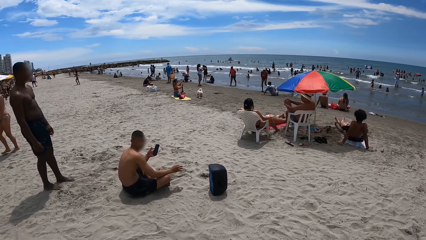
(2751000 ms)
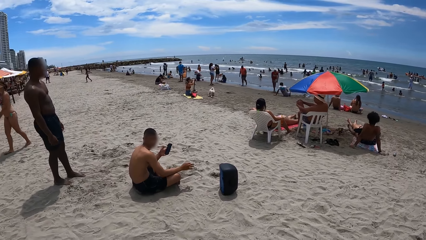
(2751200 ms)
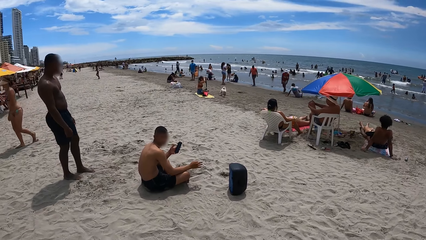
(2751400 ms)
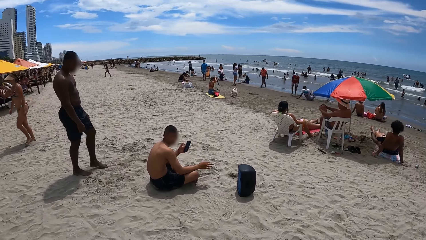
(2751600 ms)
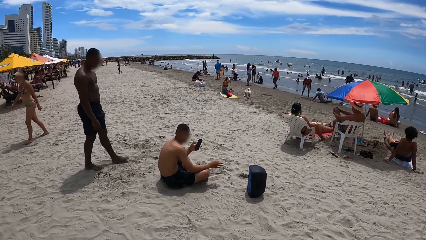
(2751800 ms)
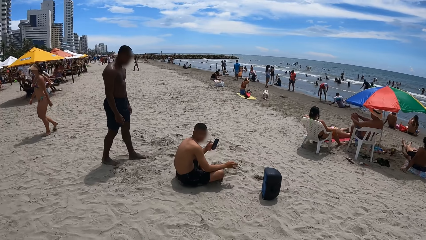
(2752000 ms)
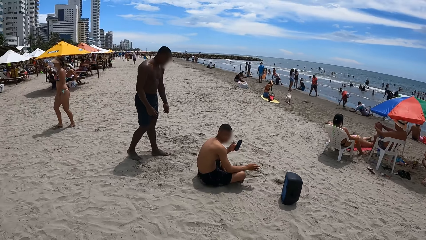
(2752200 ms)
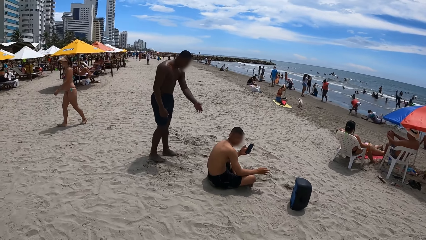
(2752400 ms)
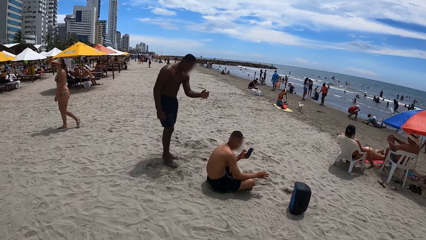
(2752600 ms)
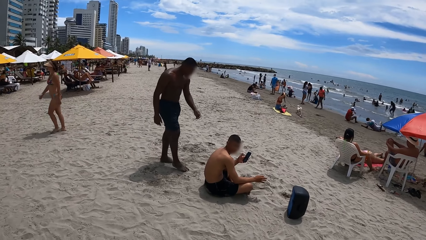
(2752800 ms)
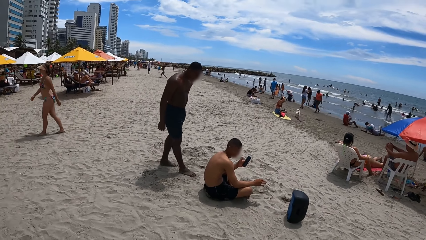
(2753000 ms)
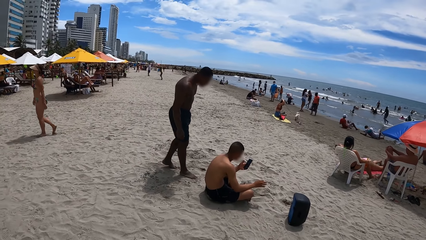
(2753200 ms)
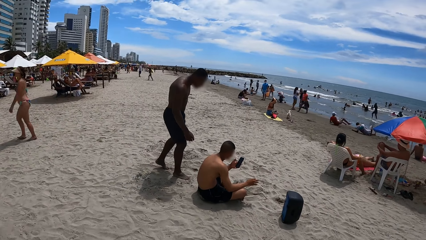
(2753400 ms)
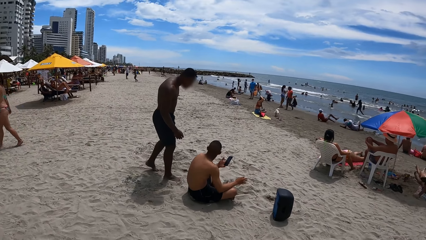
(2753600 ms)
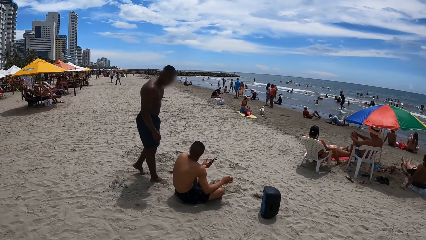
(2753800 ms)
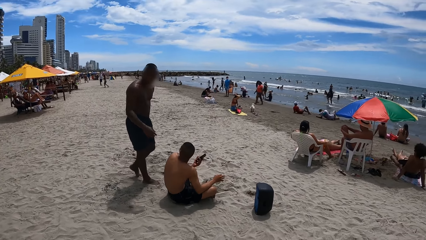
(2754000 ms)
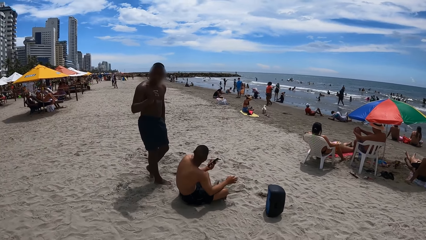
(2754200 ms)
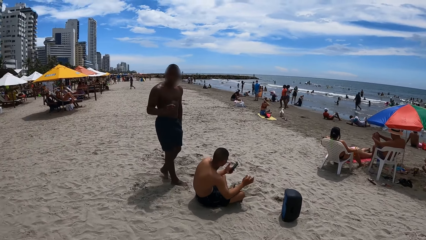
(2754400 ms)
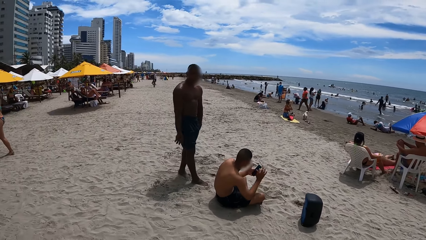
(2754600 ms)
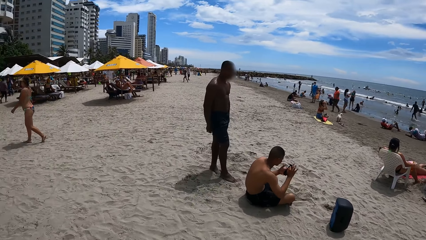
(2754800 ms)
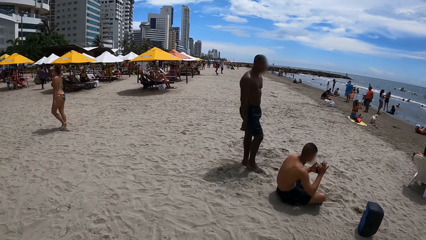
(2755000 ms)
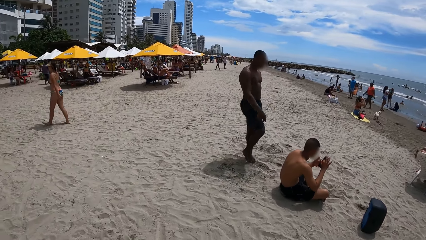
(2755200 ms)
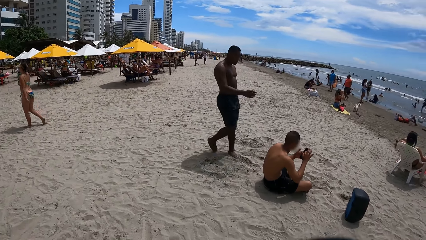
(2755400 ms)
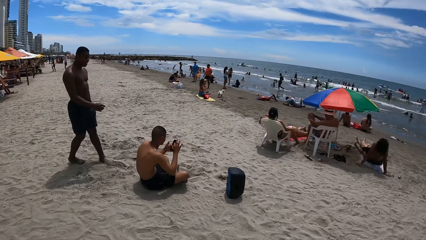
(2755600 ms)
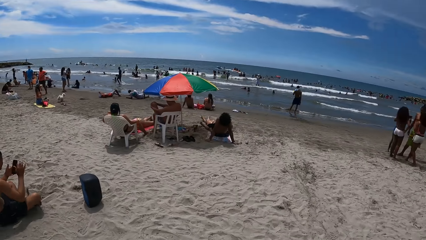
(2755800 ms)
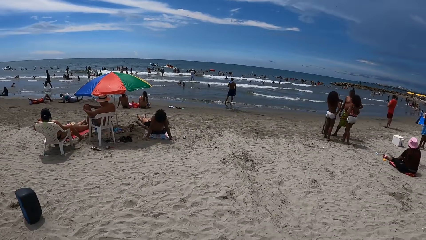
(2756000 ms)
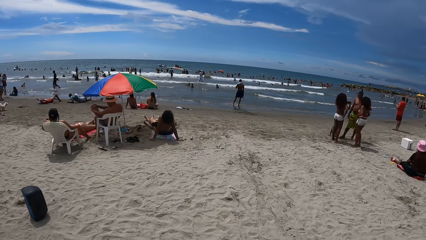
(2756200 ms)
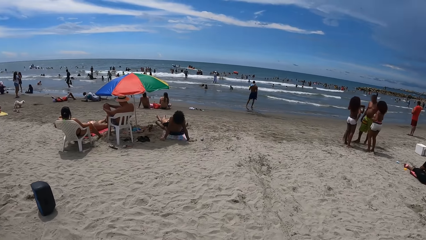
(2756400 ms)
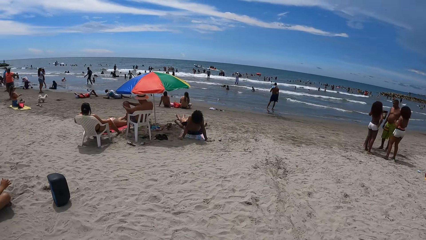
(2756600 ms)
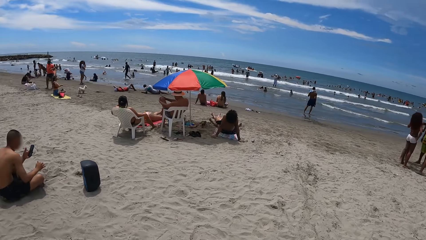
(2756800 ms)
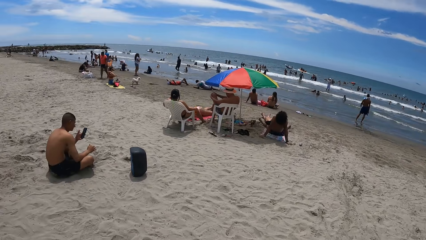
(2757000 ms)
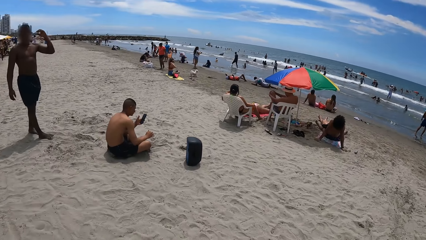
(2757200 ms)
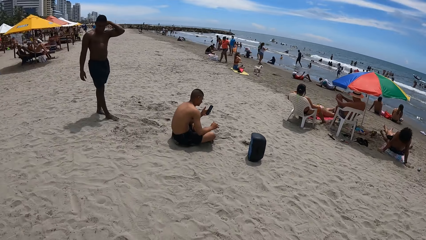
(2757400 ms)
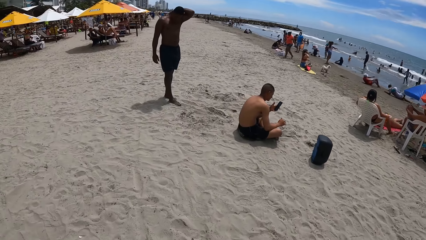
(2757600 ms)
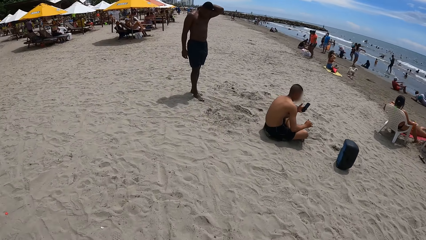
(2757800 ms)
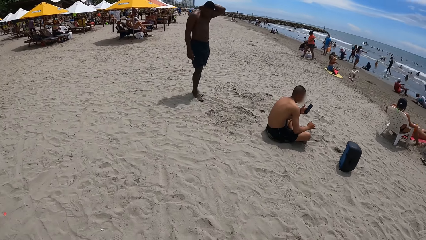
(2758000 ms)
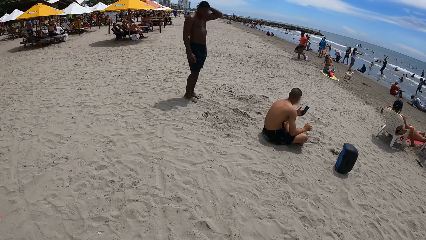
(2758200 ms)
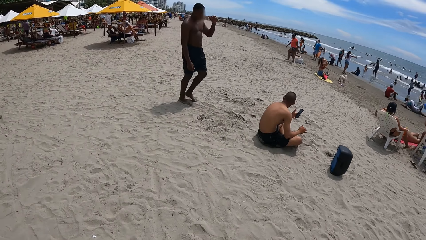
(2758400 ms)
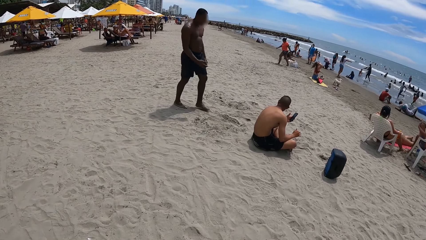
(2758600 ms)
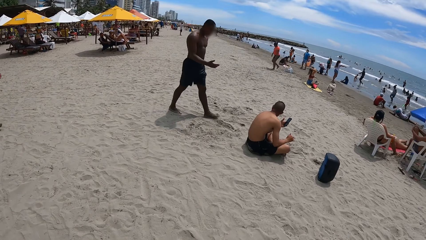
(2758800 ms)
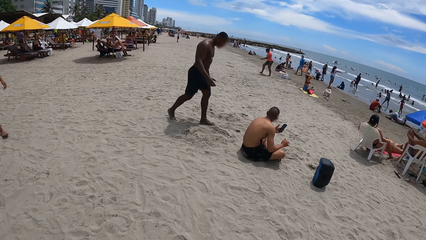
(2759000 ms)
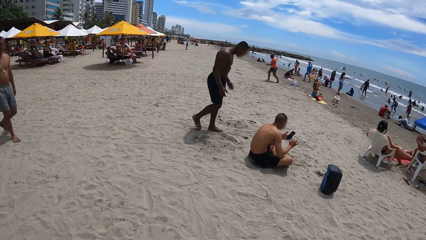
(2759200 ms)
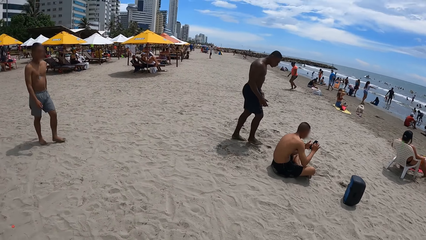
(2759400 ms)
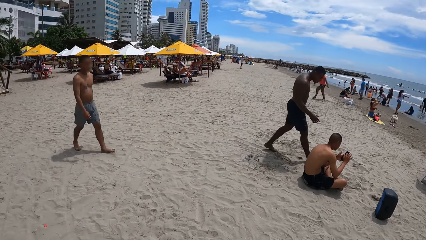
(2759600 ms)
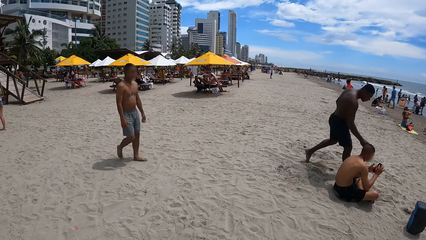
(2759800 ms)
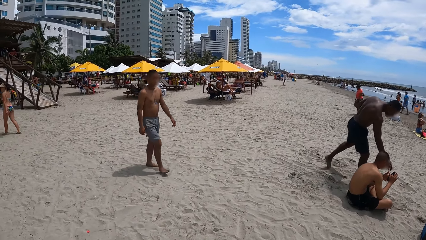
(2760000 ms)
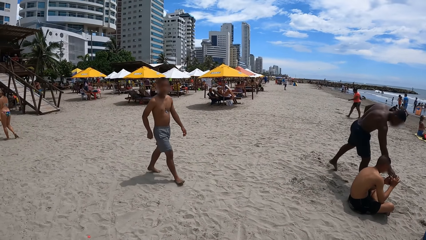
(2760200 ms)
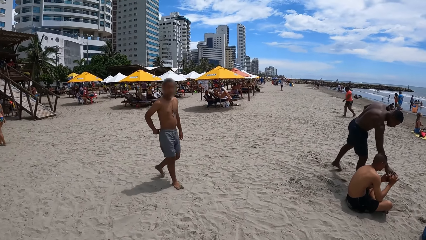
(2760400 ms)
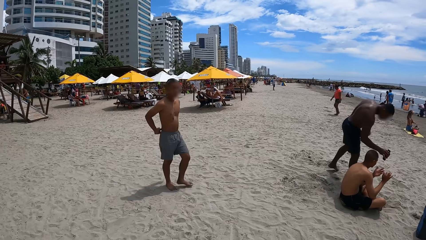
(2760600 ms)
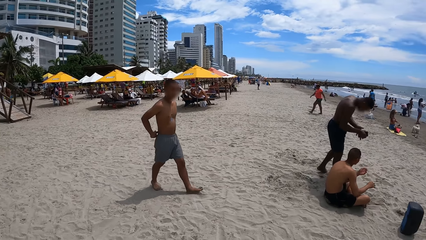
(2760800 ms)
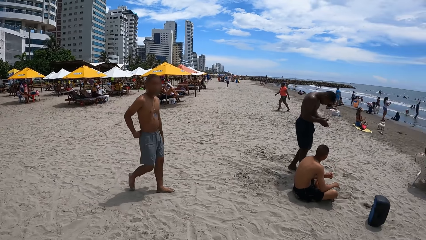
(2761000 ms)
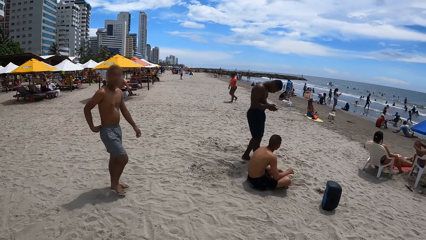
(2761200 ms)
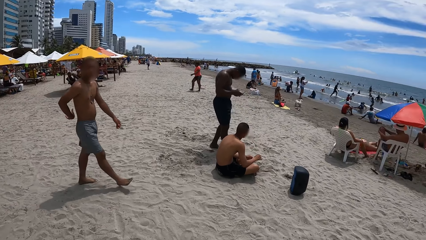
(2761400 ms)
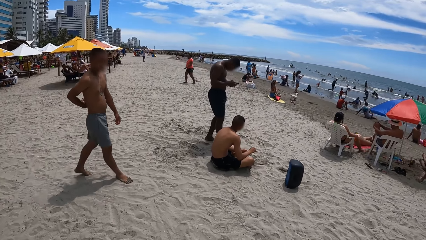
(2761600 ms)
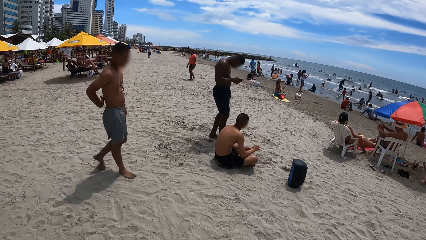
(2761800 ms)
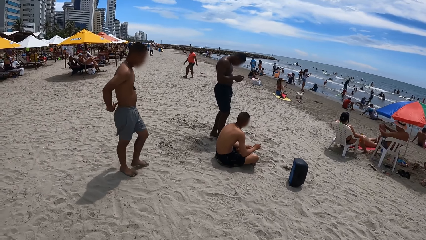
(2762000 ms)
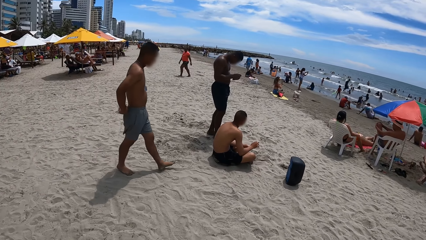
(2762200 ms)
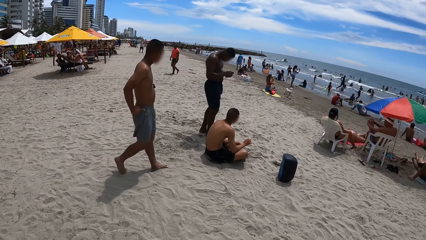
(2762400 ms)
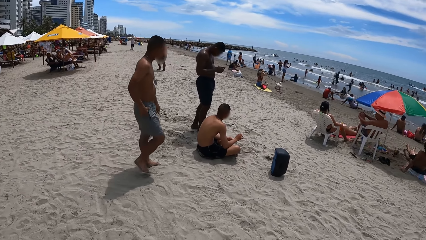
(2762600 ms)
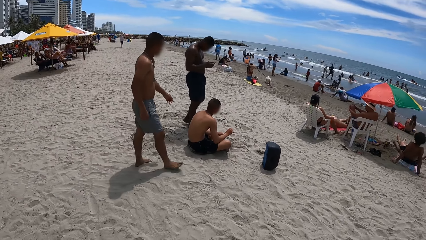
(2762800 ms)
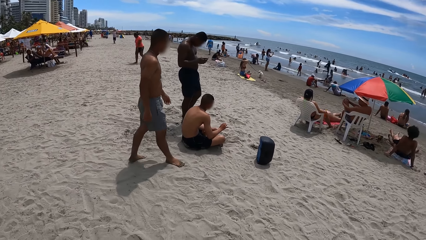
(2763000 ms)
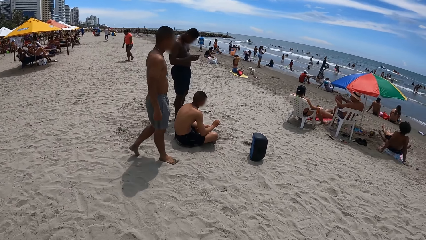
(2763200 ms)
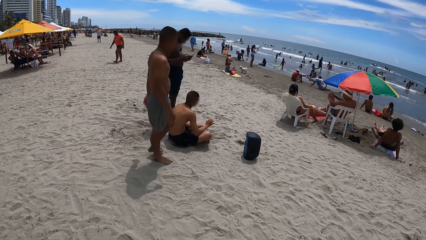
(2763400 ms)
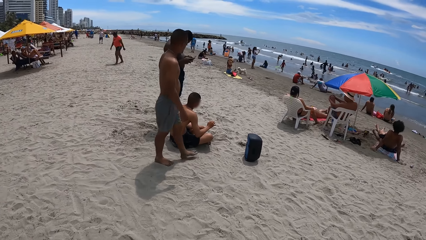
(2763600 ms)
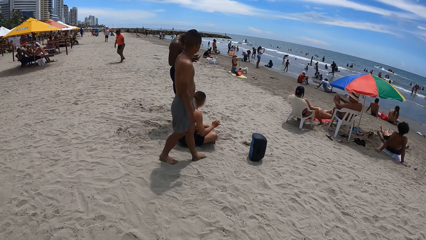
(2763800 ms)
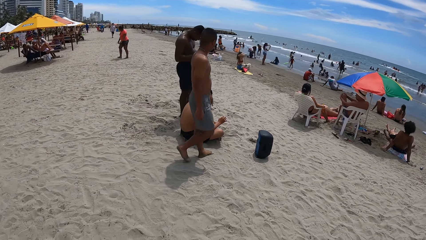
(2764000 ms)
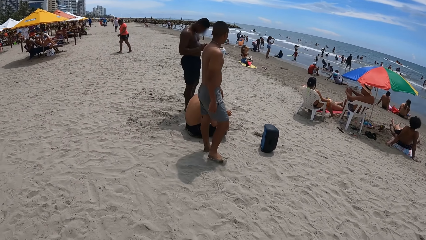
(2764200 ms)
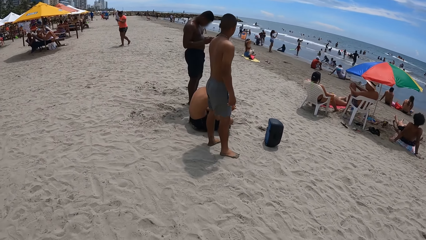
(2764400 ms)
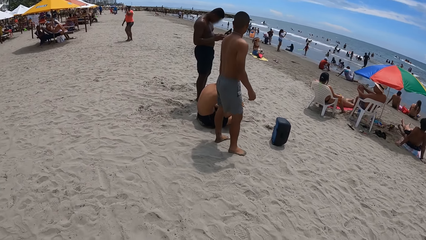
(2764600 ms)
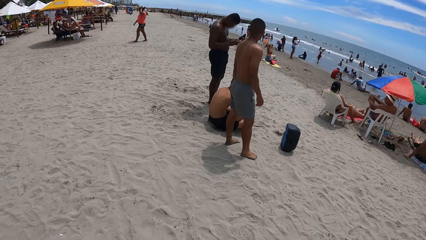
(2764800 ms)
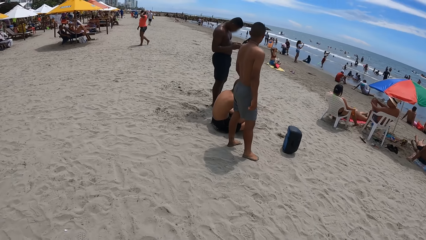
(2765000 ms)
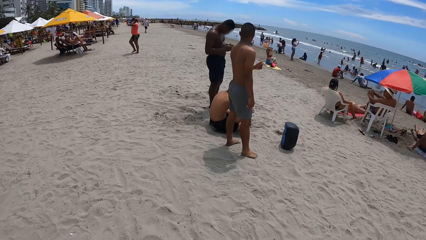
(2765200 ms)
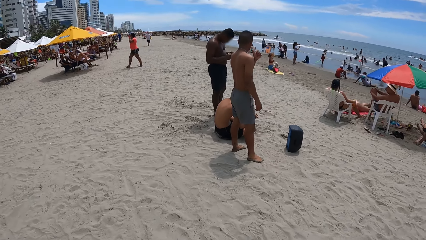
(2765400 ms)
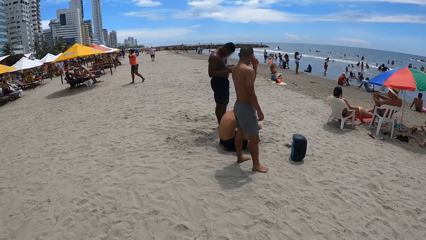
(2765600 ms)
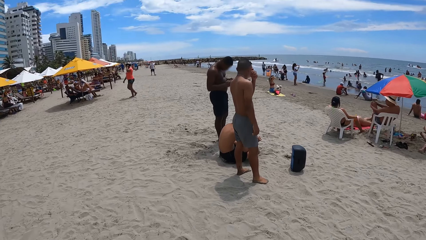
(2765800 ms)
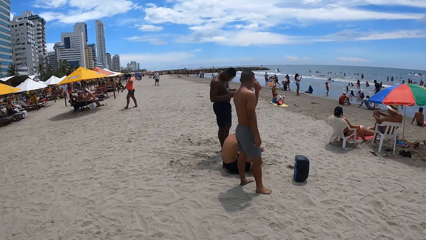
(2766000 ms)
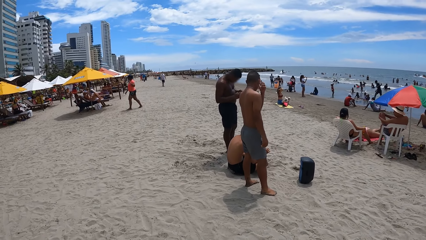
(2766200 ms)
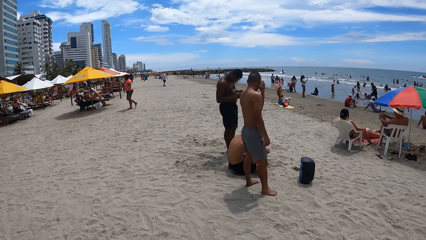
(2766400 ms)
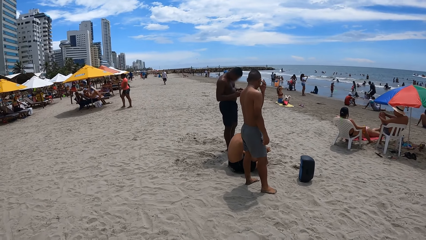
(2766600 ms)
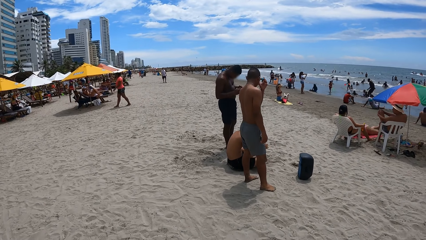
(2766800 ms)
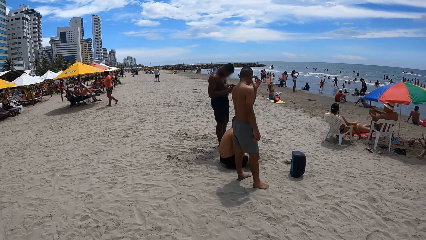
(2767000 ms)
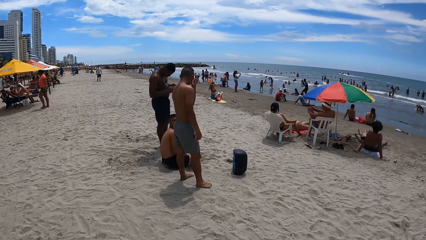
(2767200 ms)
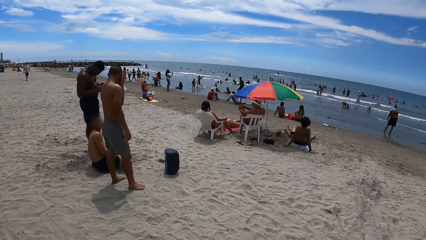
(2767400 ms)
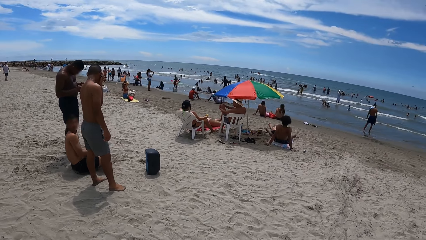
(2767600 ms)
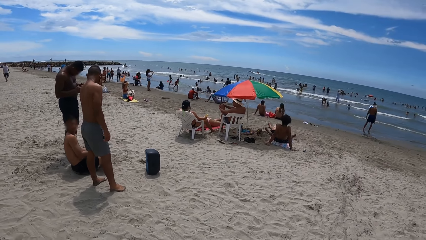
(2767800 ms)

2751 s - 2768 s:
The camera wearer stares at the person and another person. They look around. They stare at the first person and the other person. They walk around. The first person picks up the phone from the other person. The first person operates the phone.
